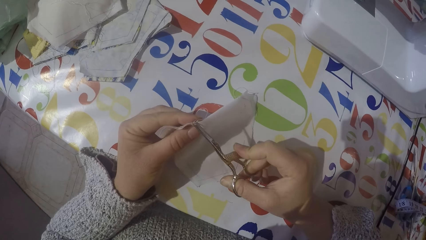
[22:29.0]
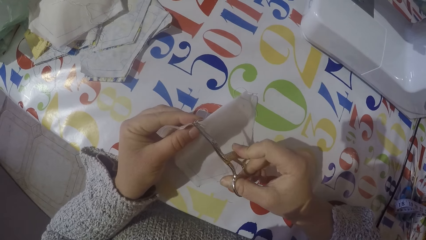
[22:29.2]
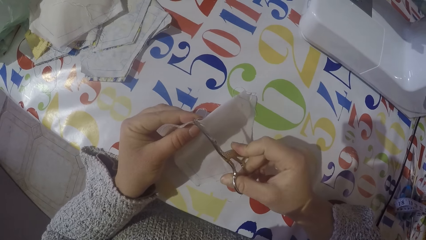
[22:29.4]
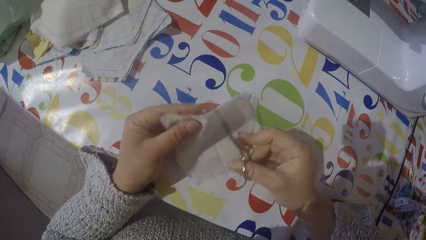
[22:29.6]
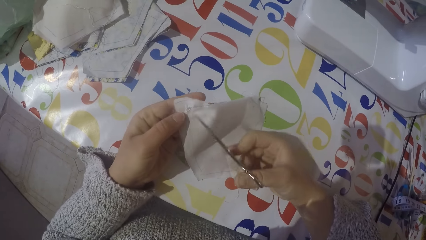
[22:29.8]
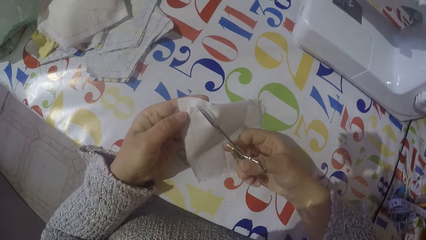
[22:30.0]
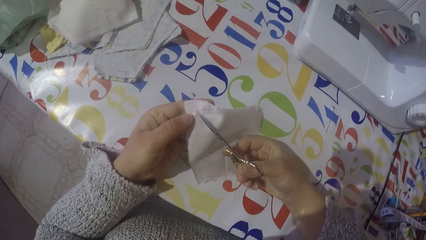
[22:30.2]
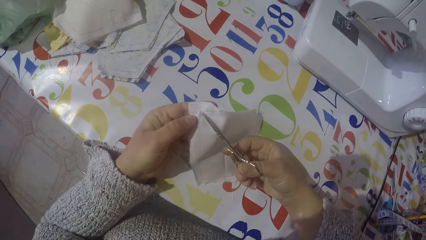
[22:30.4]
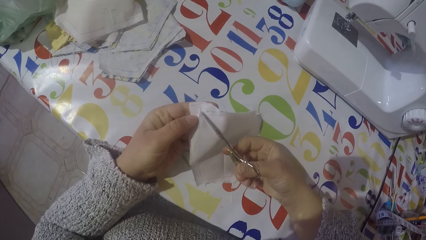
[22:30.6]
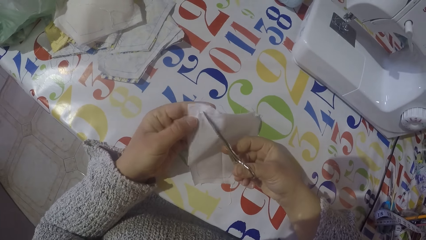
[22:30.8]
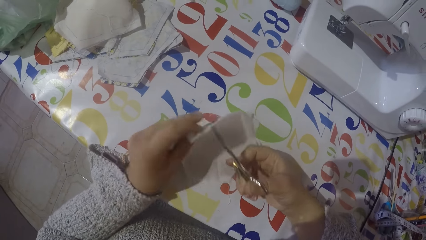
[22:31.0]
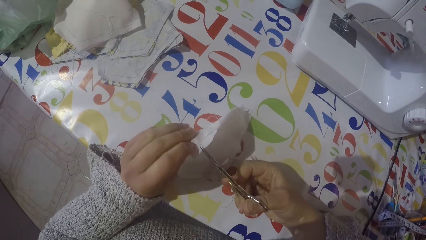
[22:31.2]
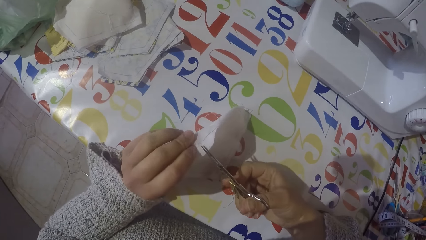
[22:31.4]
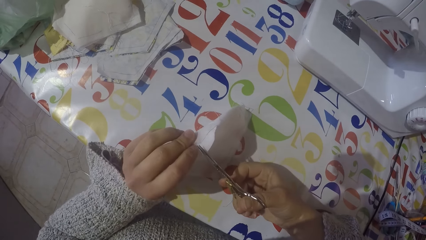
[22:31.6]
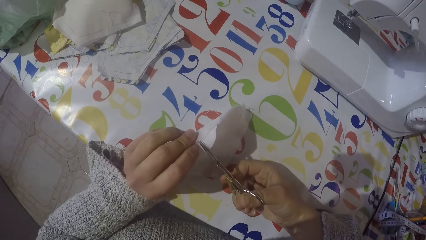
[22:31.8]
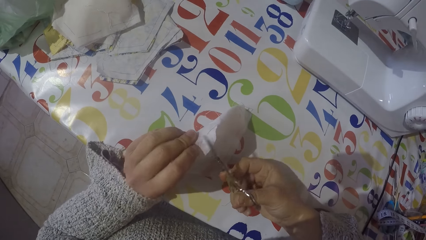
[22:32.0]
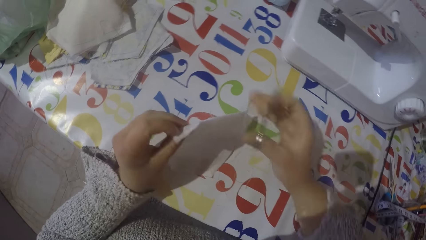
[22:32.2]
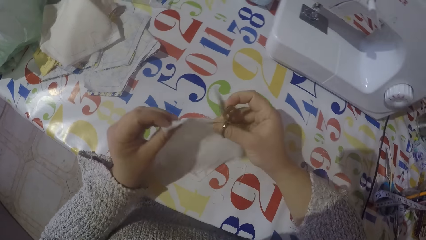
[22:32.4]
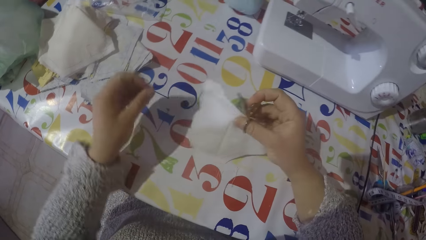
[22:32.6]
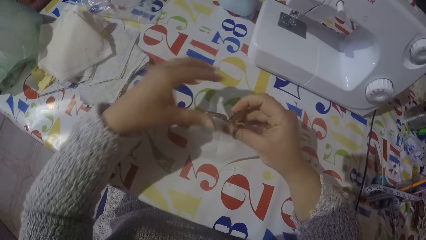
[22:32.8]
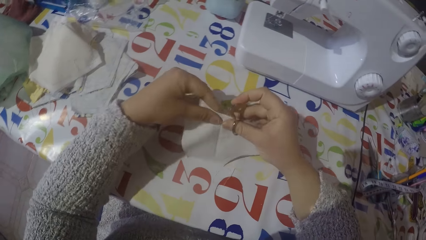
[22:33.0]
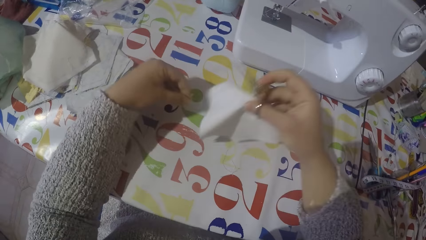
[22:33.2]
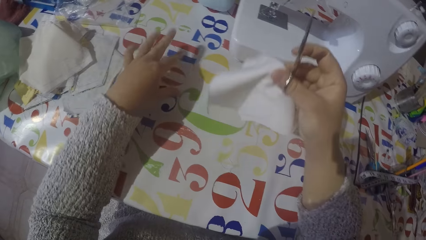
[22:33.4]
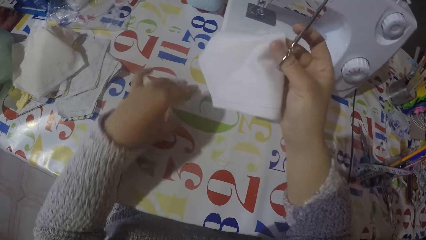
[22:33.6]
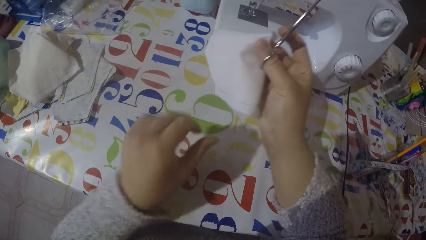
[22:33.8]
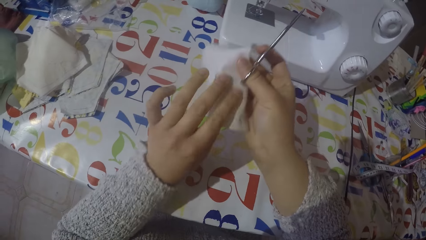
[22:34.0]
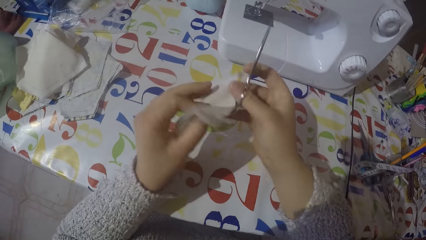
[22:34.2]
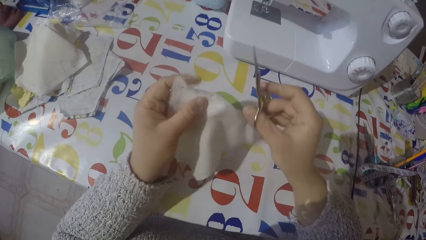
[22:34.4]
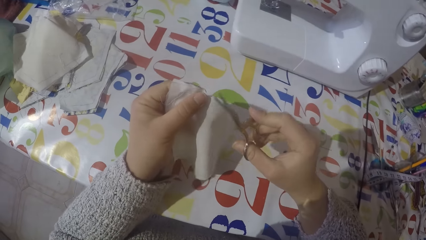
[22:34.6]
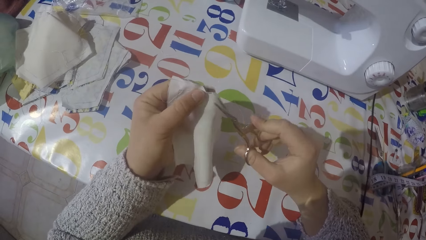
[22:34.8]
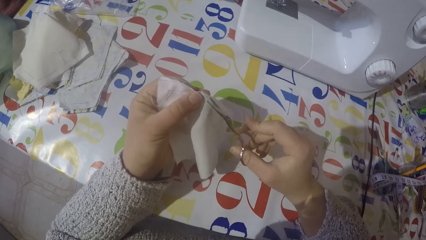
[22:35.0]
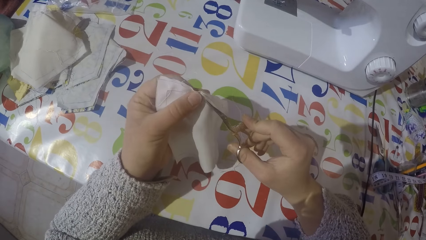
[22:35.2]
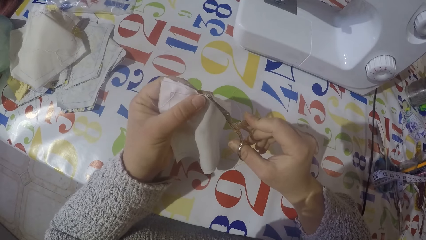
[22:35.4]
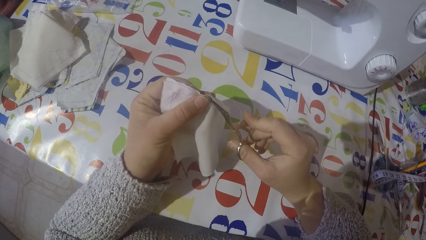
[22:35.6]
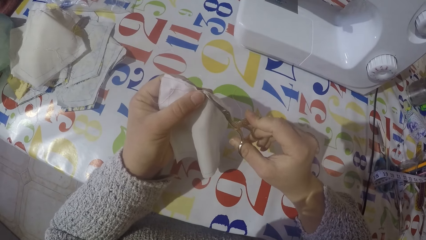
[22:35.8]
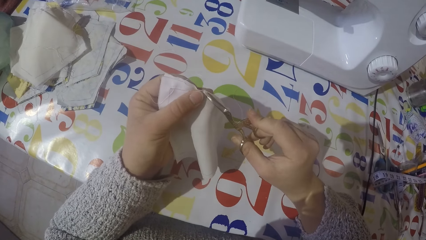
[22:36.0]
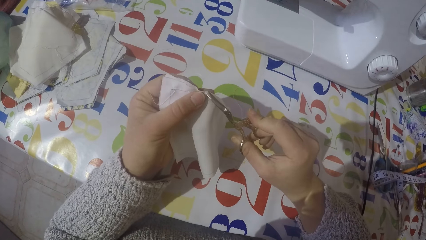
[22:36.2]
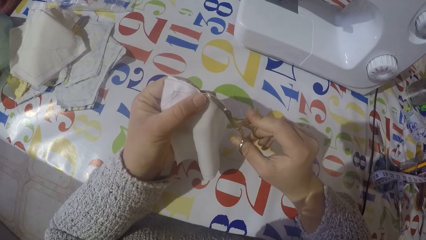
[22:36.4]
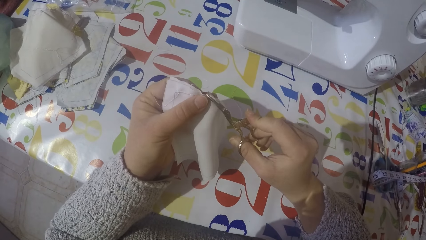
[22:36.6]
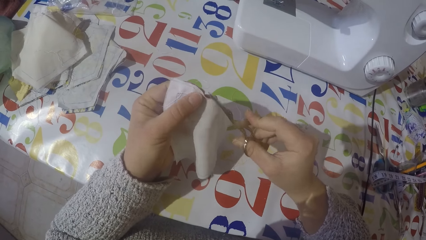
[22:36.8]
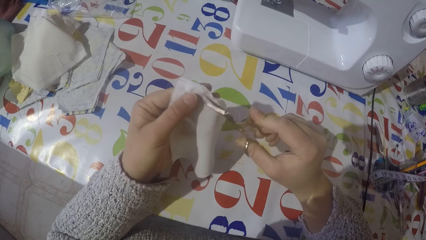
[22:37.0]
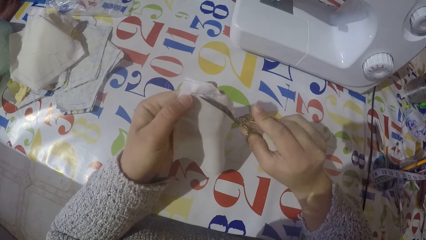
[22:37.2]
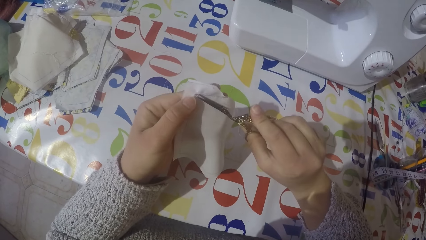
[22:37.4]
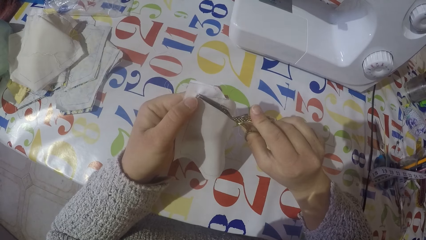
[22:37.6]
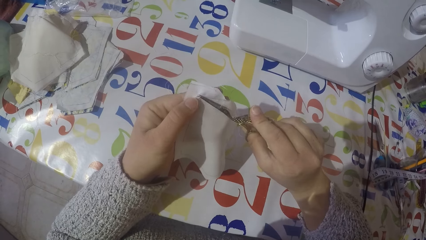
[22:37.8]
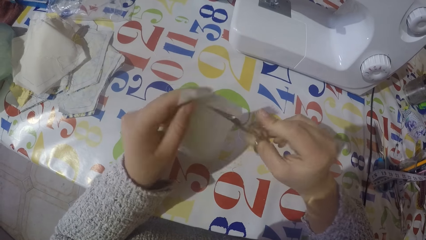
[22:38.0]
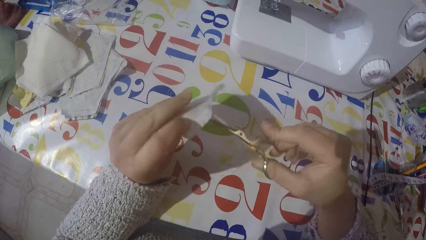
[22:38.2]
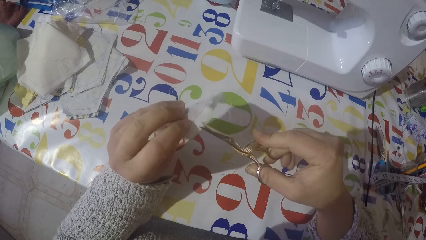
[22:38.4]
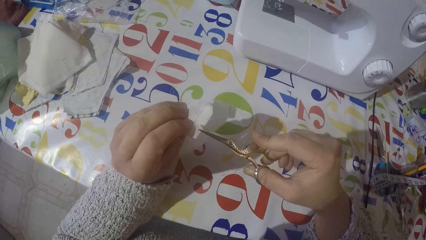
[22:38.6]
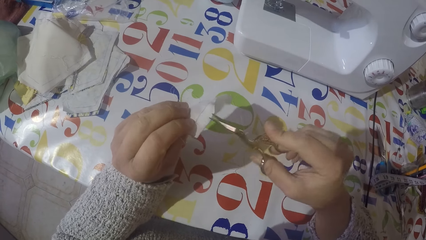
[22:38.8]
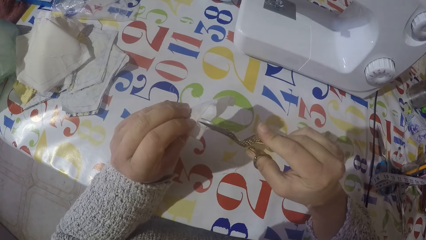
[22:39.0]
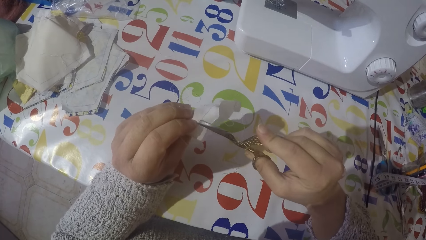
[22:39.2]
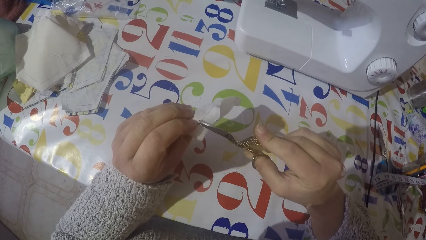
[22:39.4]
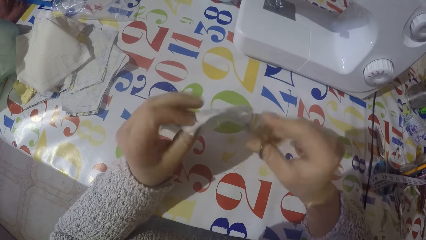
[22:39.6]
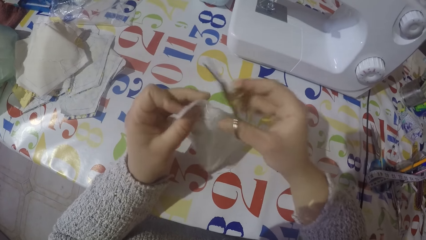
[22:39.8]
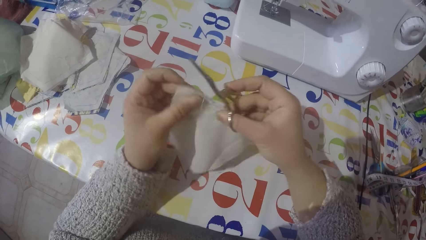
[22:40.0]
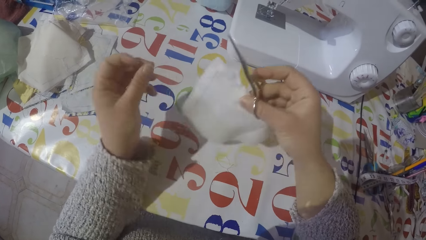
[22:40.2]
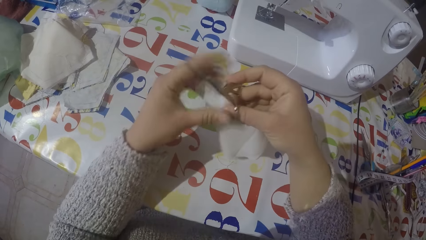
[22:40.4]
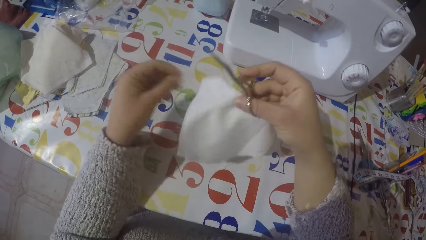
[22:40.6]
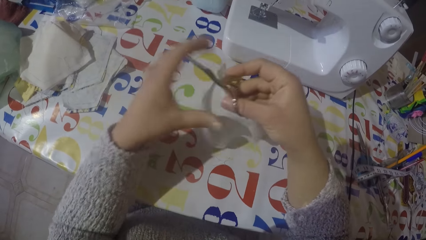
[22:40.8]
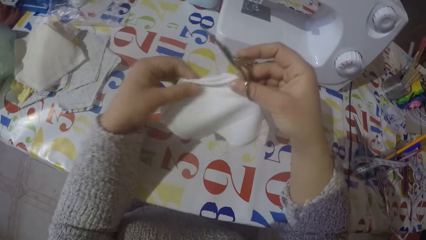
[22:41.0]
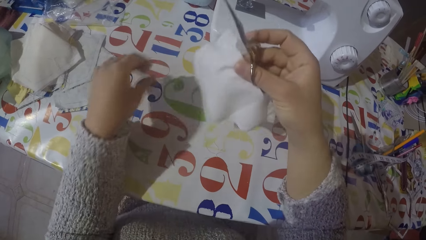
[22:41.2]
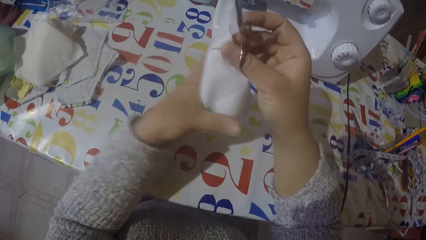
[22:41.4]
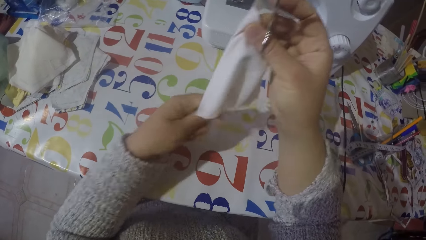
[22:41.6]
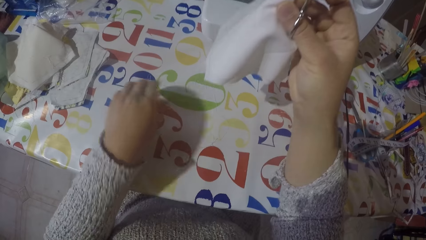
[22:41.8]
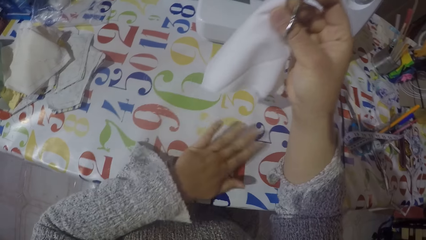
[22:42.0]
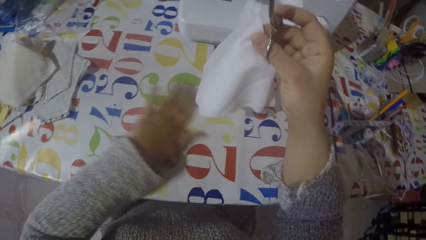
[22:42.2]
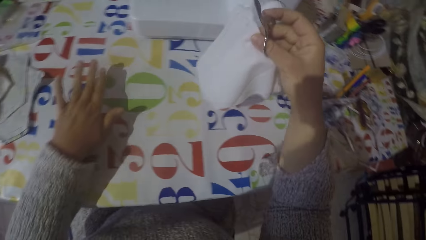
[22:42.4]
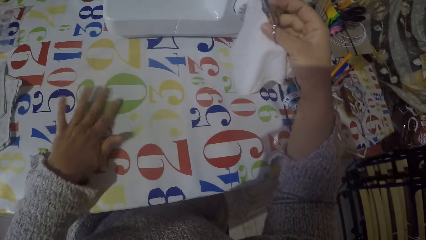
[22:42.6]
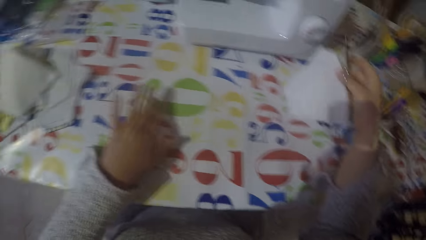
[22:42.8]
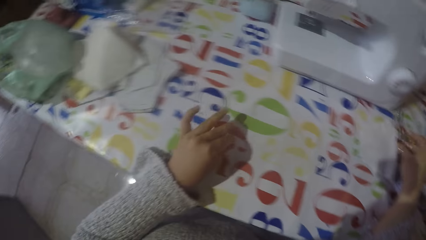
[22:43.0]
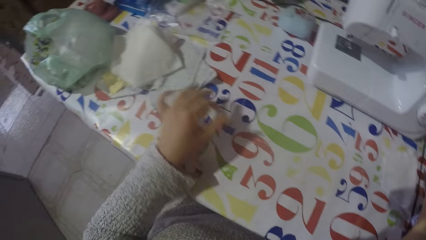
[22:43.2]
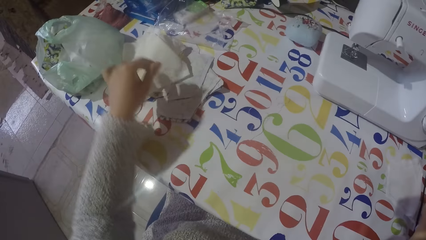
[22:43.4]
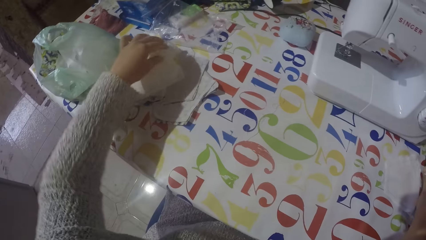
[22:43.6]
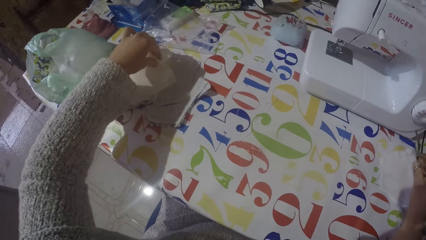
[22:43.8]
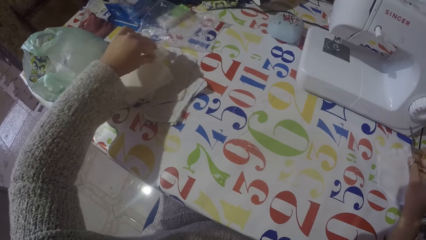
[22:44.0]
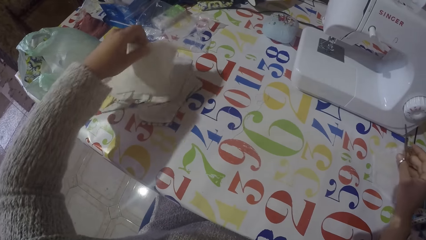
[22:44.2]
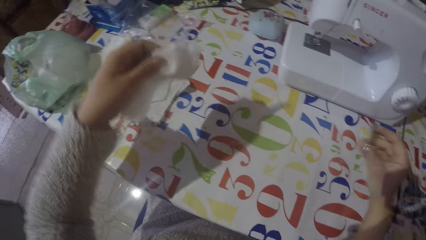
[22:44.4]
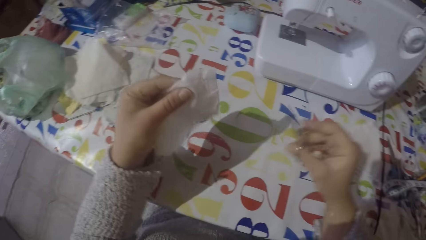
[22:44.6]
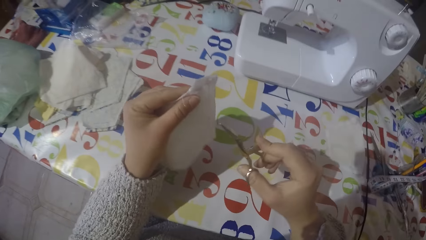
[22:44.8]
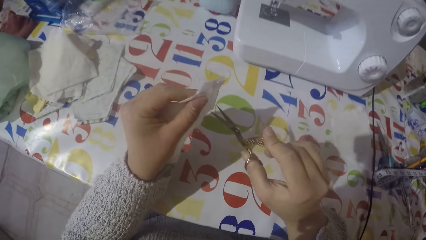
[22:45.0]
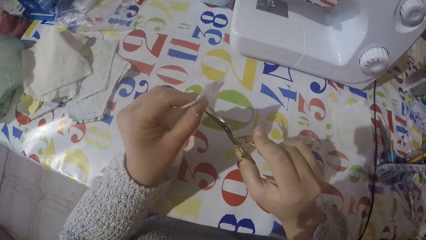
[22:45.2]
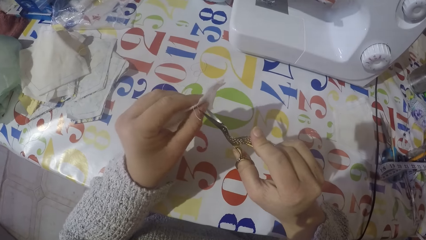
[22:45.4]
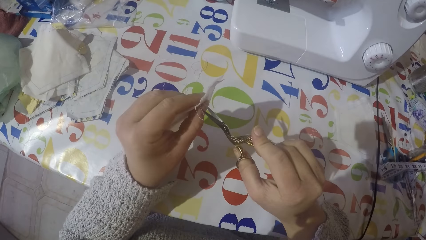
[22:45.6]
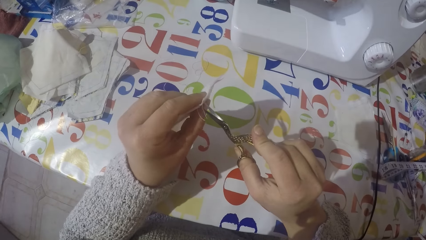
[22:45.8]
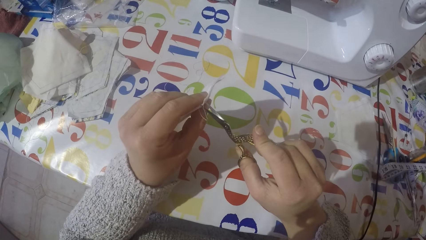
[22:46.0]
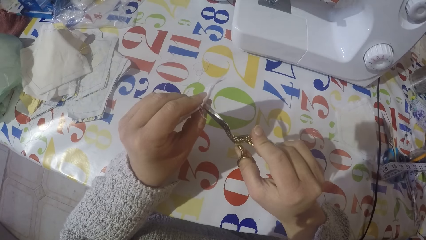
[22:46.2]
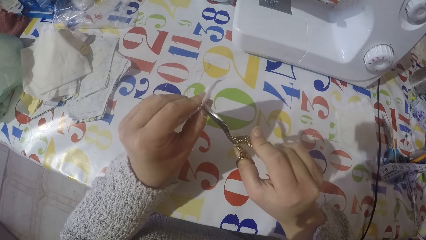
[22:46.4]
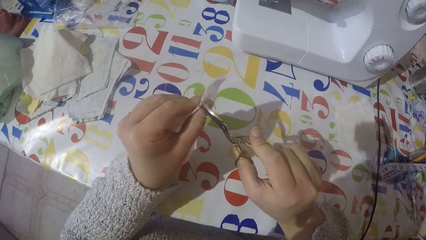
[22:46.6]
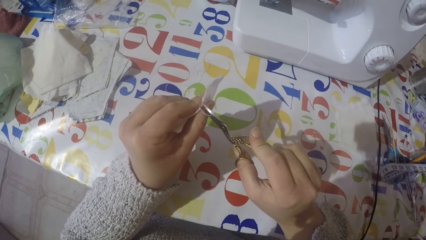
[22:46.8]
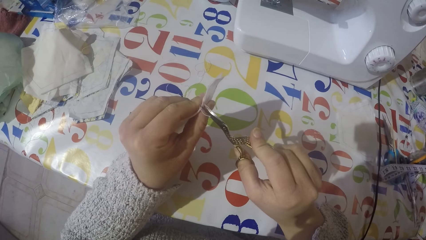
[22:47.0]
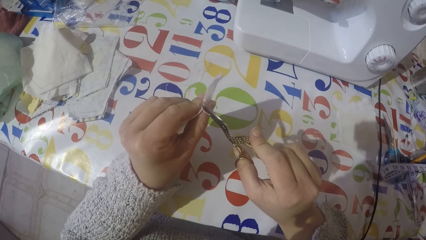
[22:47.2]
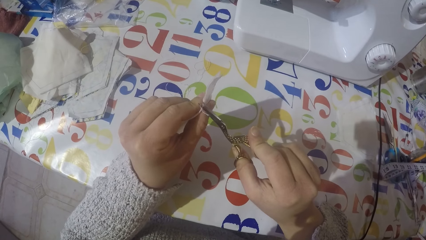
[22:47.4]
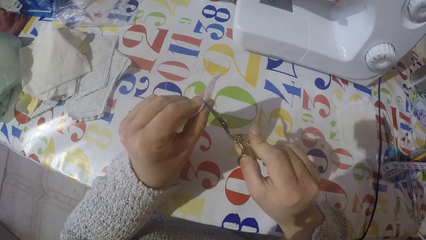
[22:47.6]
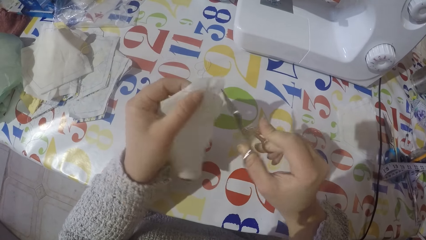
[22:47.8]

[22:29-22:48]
The camera wearer cuts the thread on the piece of cloth with the scissors. He removes the thread with his left hand. He turns the piece of cloth. He cuts the thread on the piece of cloth with the scissors. He pulls the sewing threads from the piece of cloth with his left hand. He wipes the table with his left hand. He moves the thread on the table with his left hand. He puts the piece of cloth on the table. He picks up another piece of cloth with his left hand. He cuts the thread on the piece of cloth using the scissors.
